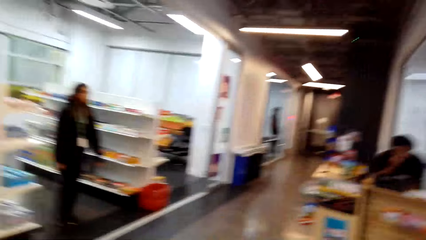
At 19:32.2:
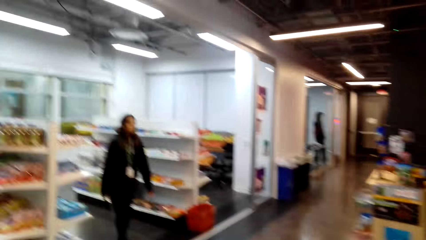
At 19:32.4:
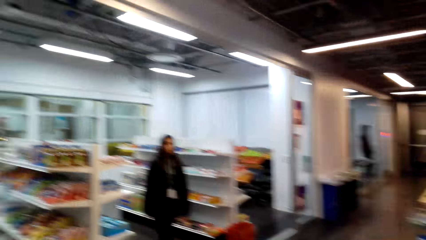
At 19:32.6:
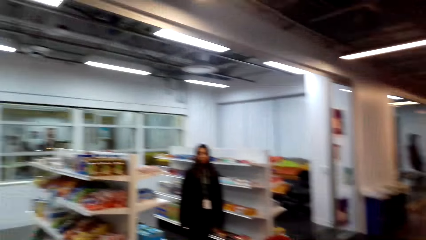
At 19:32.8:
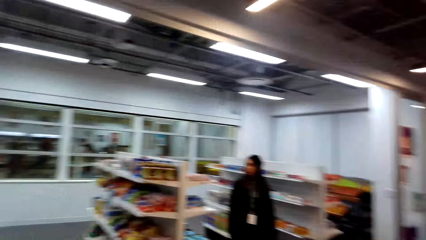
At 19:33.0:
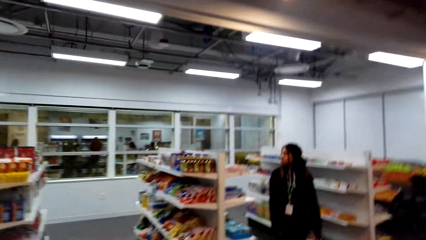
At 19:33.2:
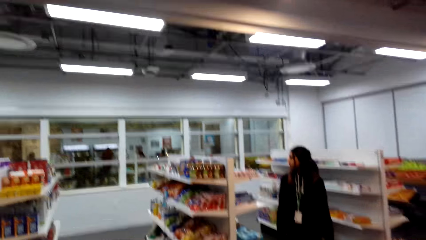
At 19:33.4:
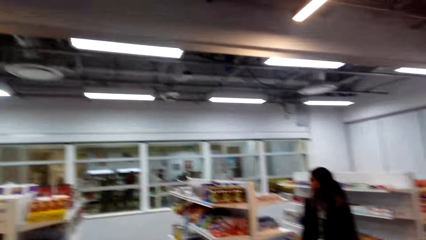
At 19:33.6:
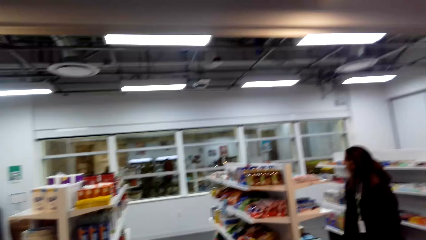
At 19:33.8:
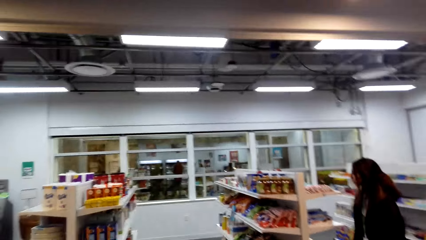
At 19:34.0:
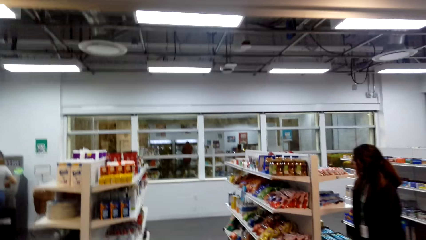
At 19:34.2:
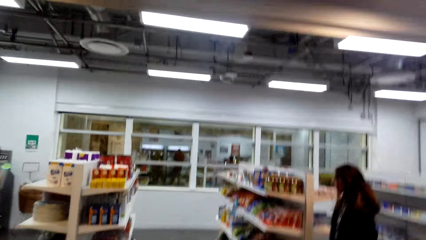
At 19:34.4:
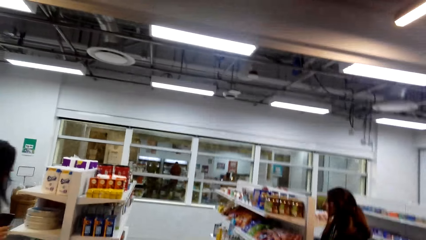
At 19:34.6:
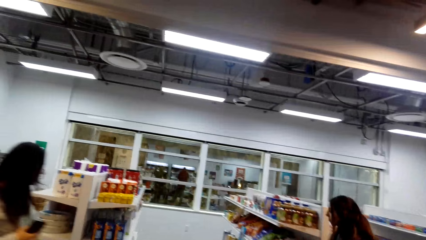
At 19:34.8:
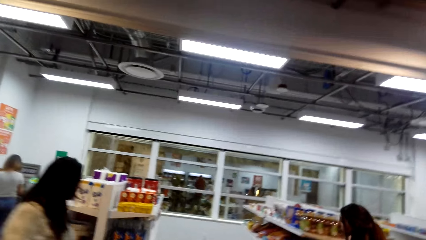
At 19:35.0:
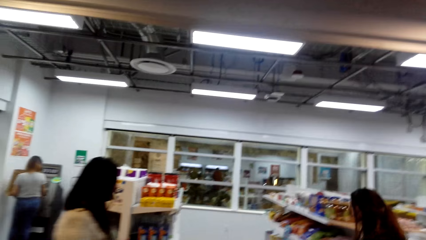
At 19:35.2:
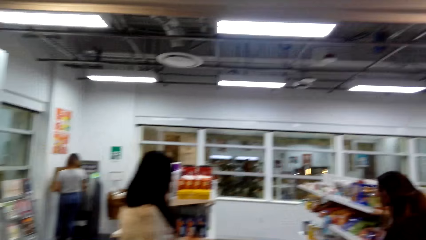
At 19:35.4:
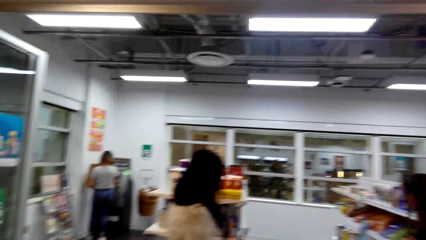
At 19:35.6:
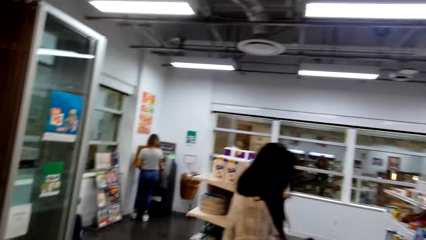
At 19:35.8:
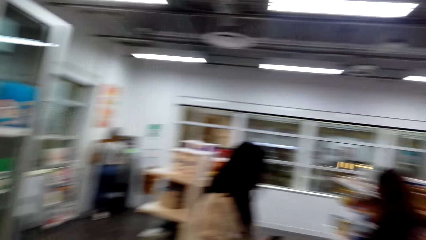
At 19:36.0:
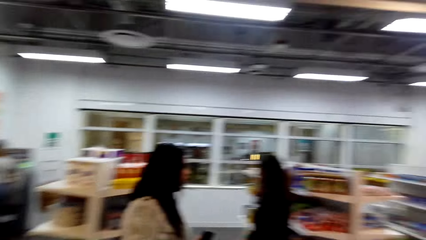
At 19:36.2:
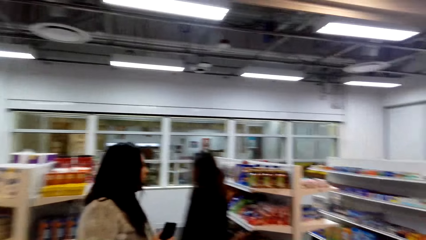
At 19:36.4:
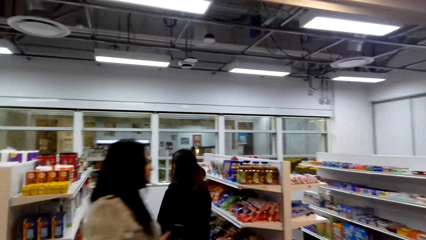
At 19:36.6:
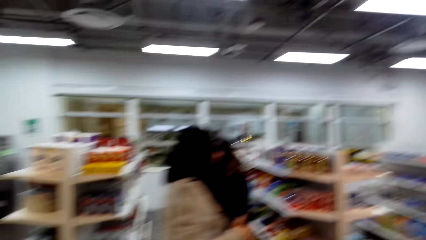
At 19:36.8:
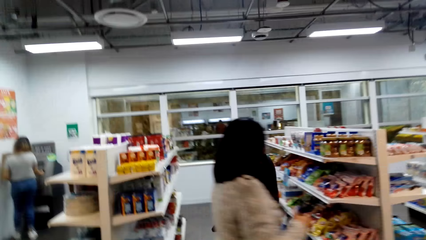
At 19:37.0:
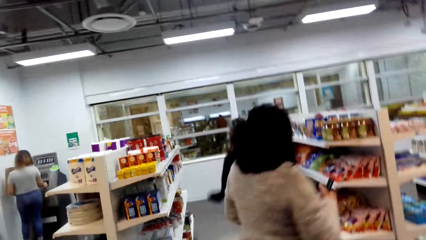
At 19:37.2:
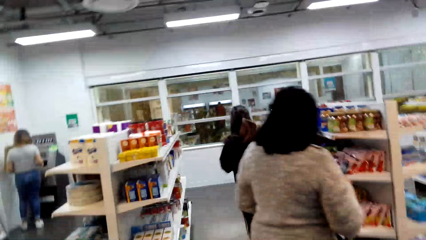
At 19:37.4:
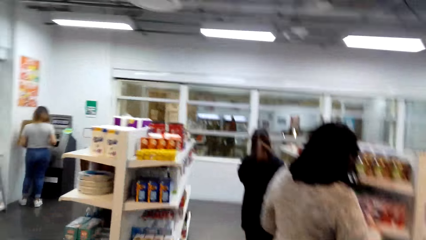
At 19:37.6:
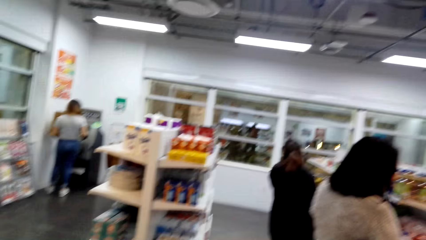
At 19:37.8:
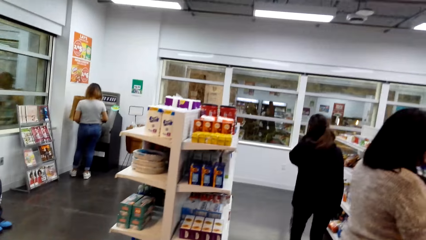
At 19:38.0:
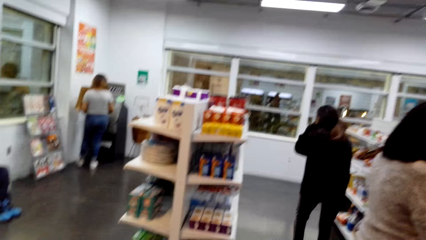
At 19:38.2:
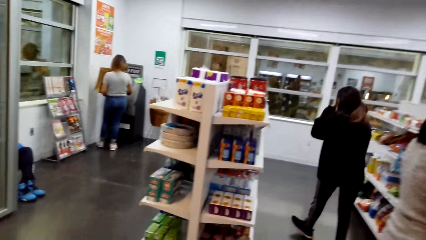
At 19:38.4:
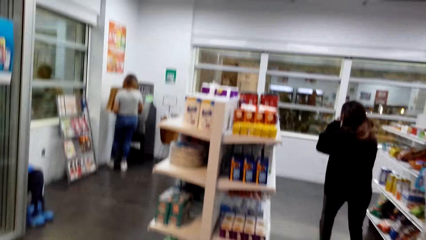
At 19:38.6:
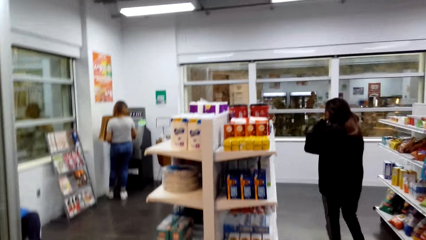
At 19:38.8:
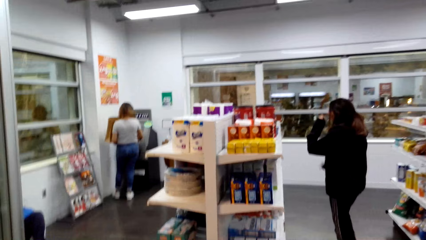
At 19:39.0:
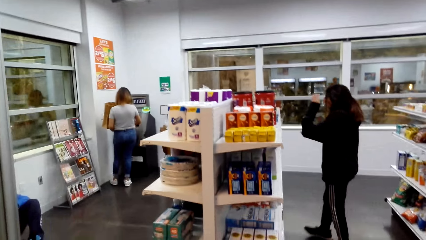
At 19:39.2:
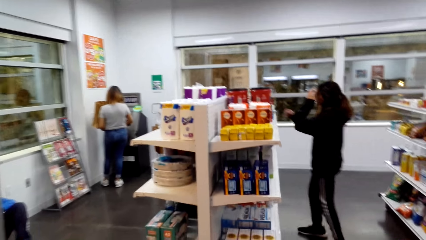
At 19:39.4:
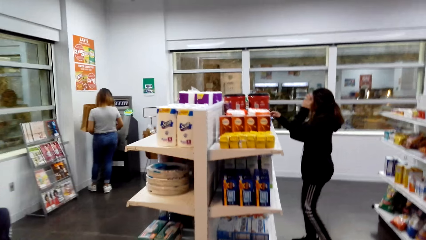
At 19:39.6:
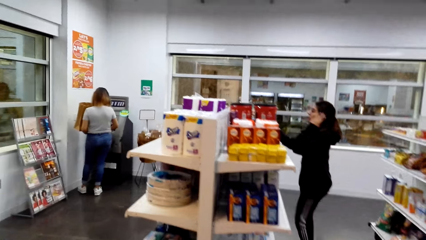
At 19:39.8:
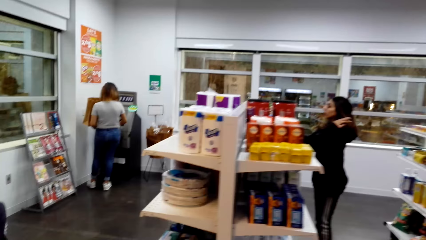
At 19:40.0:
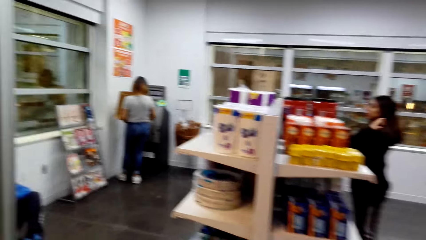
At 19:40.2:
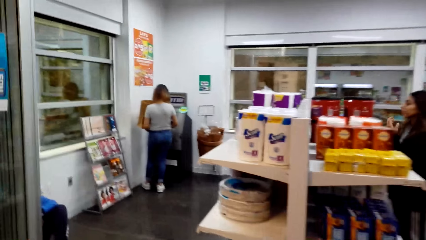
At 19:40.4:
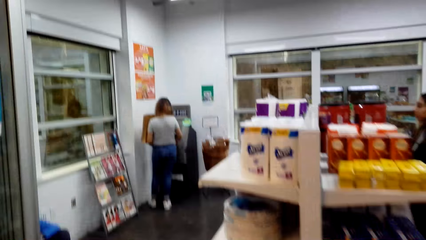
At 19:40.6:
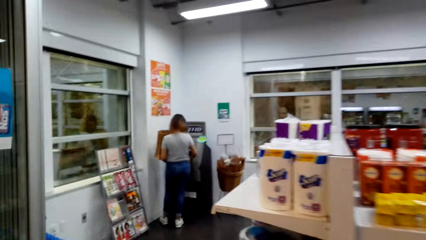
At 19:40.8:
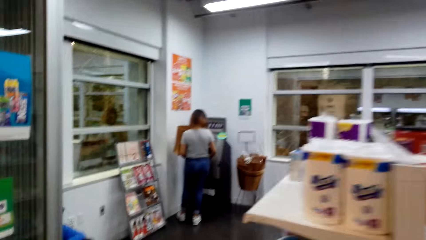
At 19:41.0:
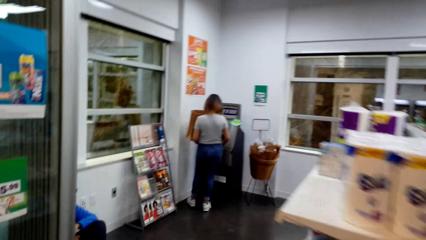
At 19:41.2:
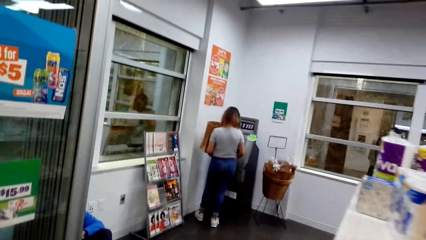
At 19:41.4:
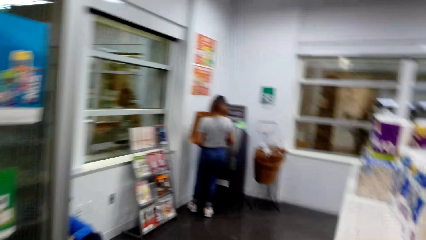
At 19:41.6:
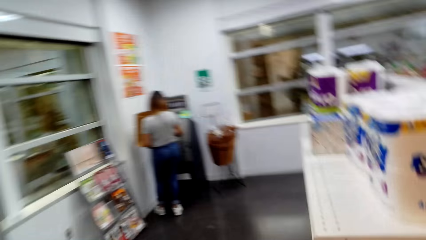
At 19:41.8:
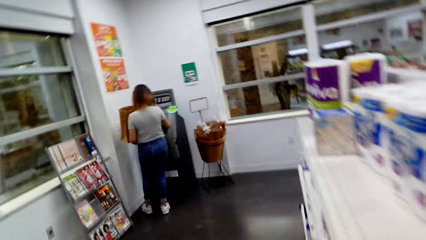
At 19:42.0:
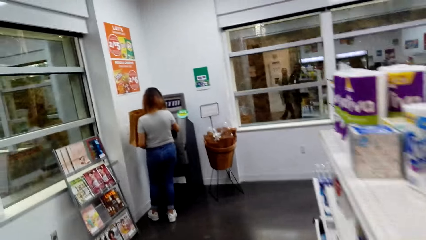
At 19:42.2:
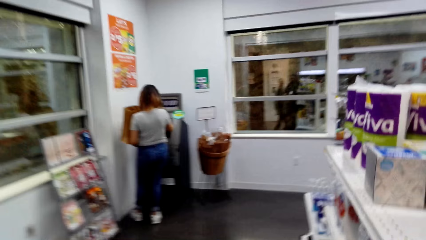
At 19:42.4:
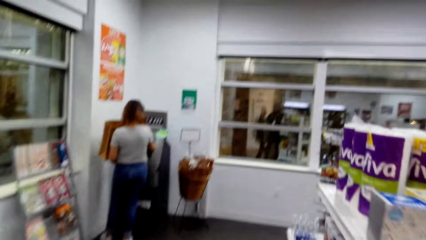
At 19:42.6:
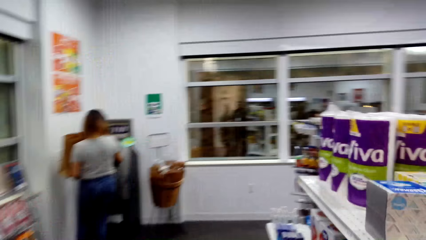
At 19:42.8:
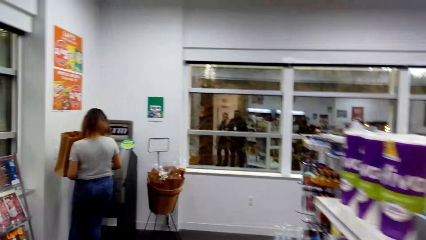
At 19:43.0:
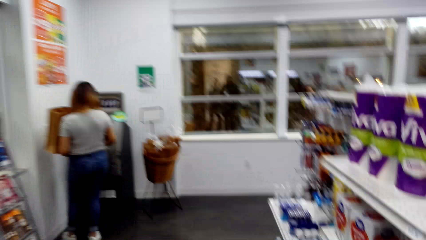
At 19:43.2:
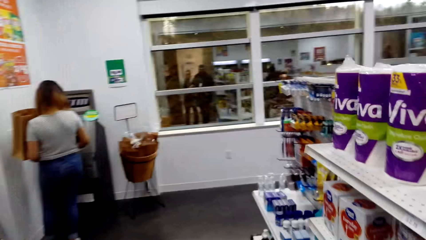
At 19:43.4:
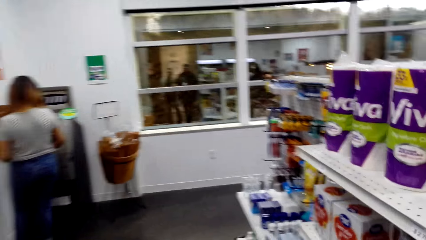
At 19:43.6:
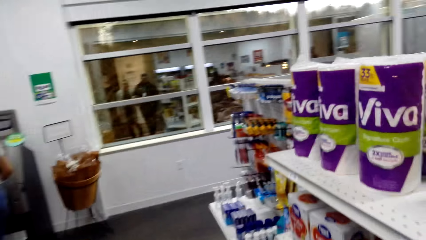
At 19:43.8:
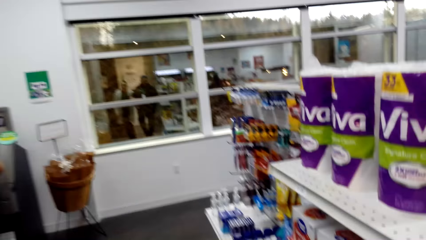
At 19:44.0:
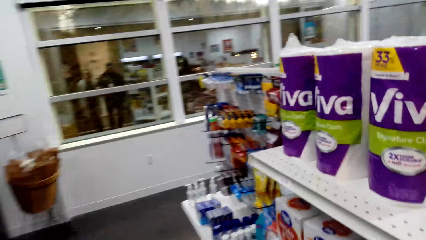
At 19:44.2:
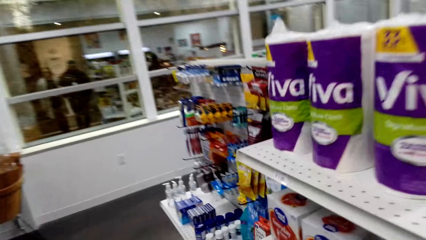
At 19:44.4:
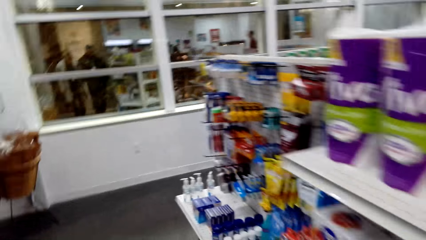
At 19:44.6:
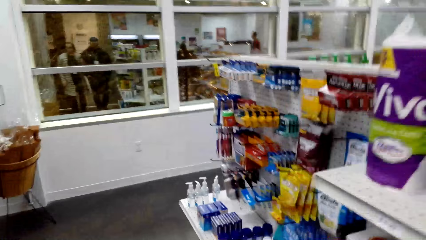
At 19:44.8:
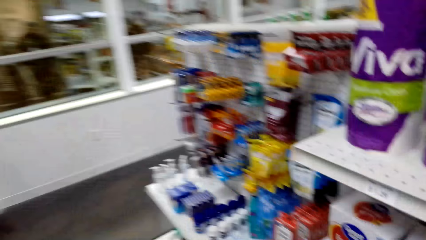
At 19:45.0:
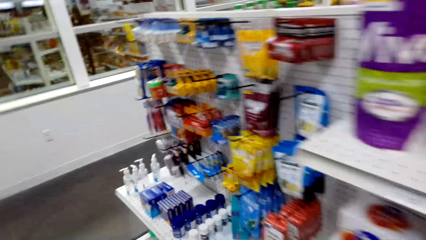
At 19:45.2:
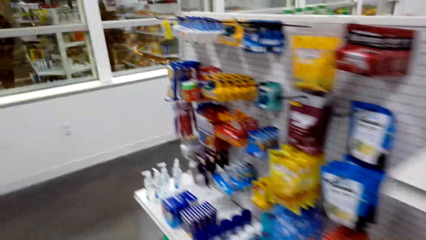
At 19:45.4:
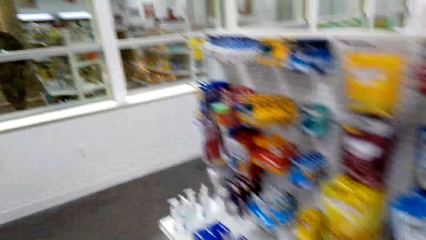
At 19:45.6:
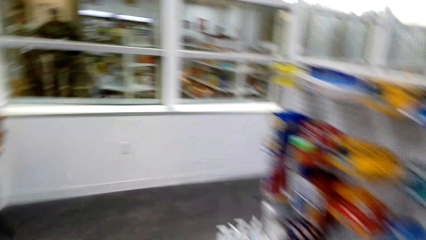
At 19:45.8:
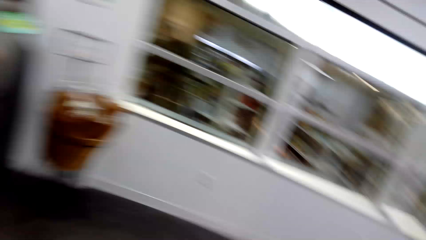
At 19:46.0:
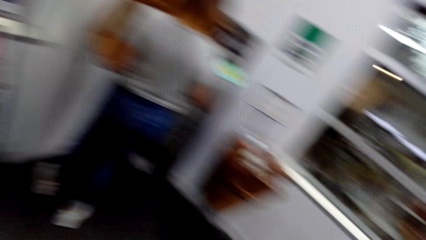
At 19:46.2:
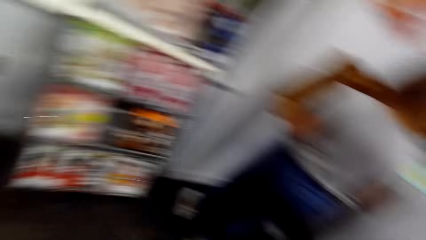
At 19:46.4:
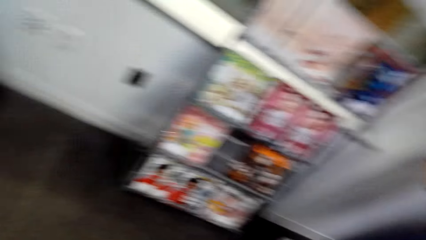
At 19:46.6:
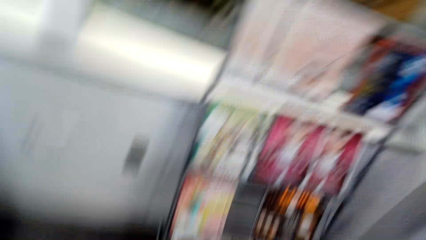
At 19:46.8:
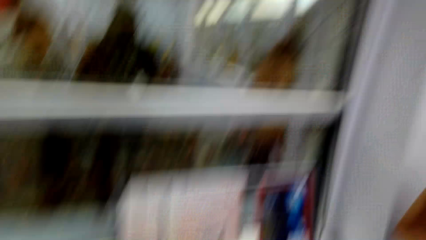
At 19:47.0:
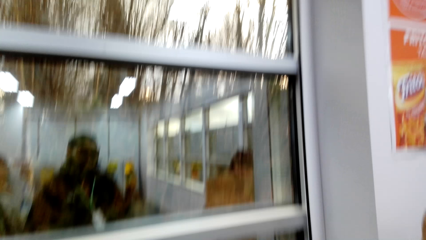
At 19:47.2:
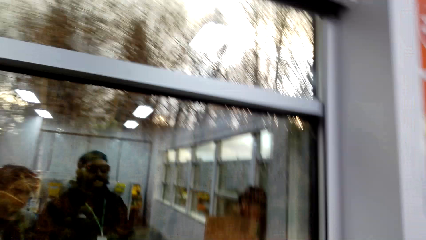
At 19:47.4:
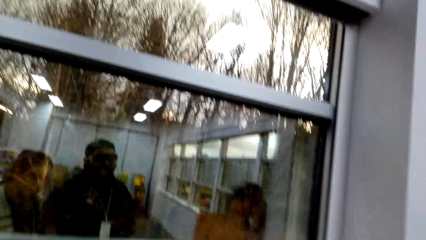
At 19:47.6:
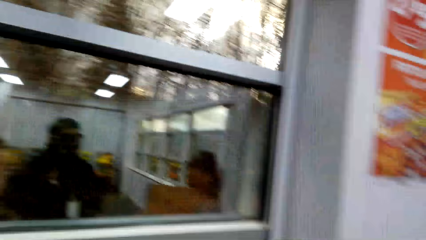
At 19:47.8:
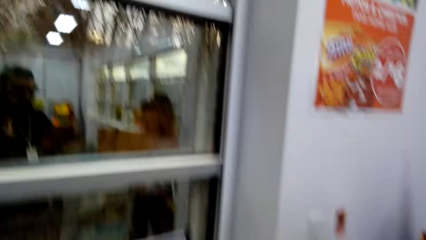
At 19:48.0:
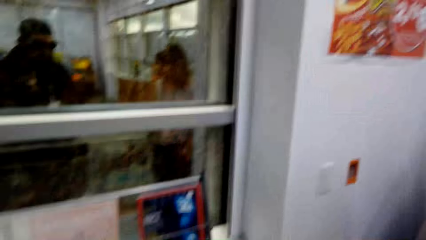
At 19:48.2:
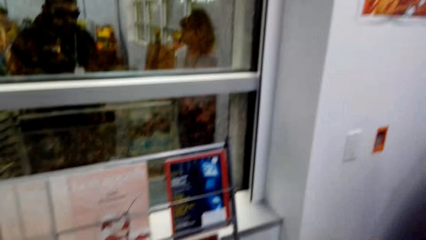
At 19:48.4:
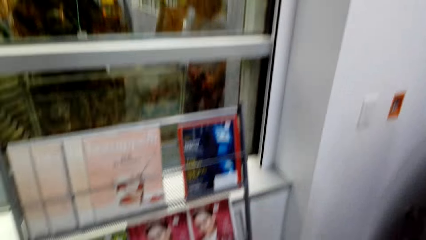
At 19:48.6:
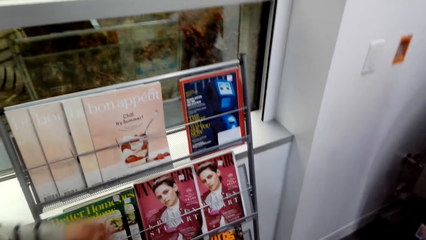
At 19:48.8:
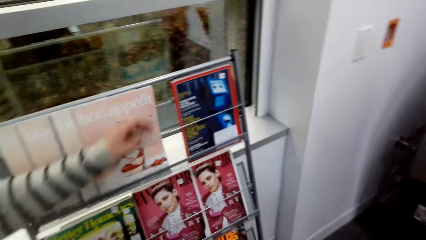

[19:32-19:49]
The camera wearer walks in the supermarket. They walk around the store.
